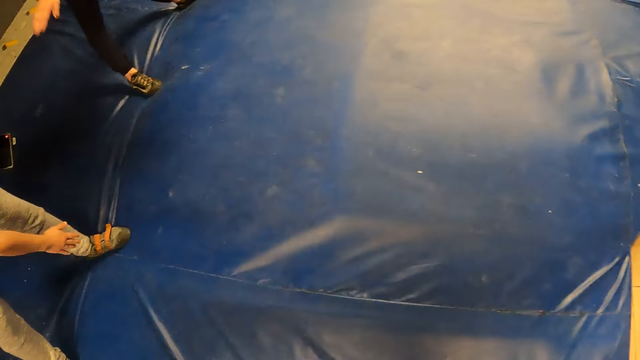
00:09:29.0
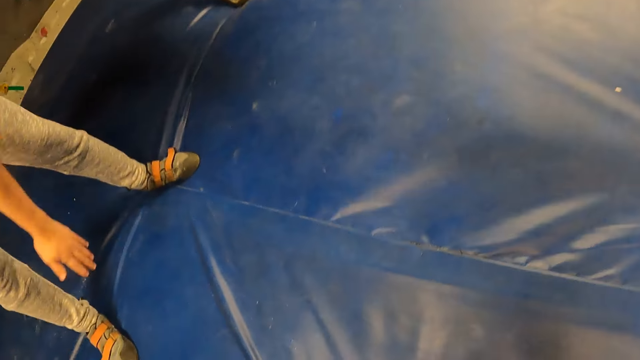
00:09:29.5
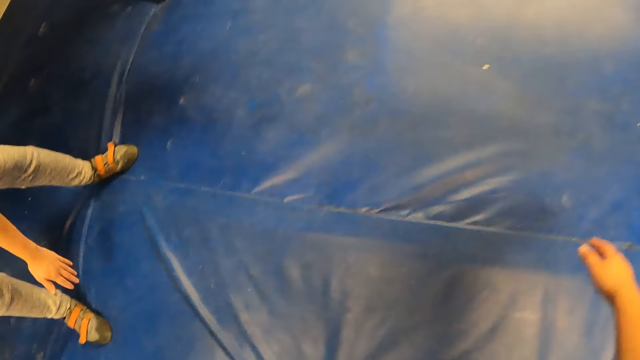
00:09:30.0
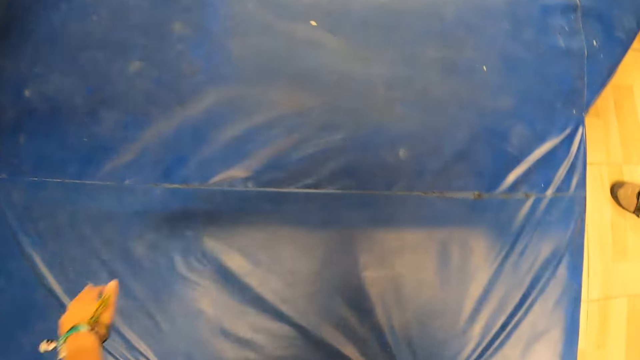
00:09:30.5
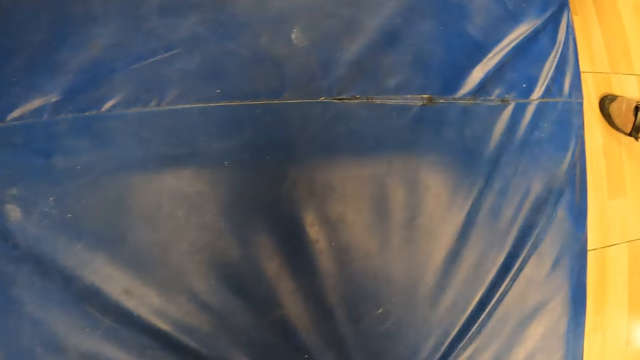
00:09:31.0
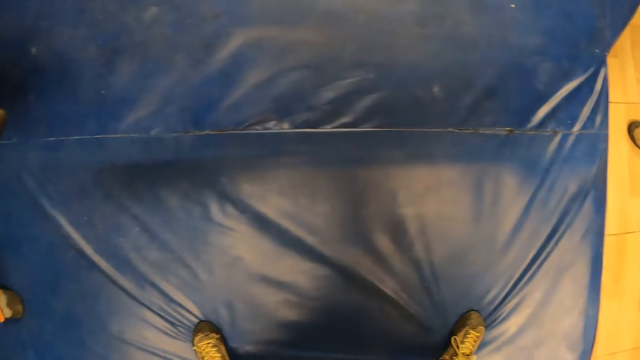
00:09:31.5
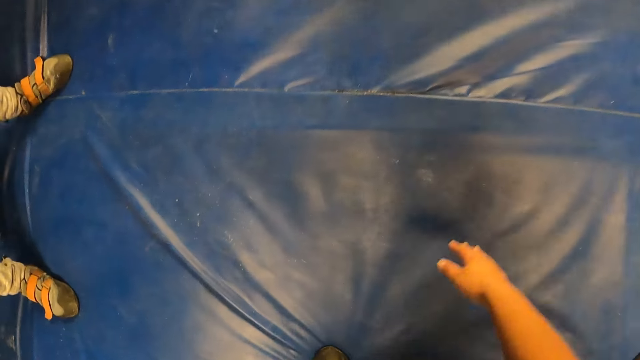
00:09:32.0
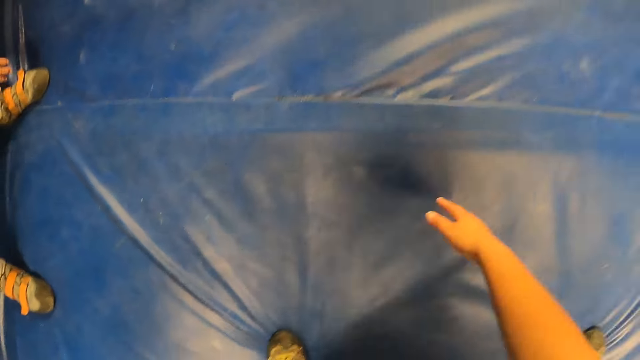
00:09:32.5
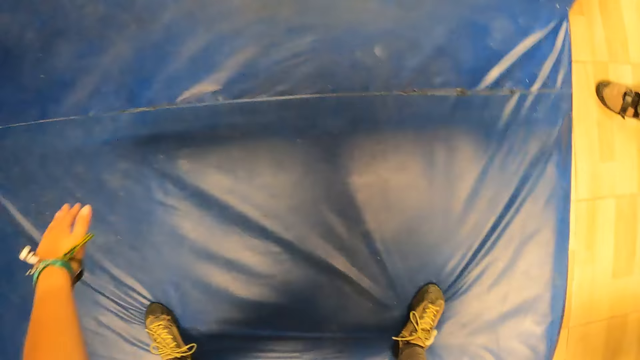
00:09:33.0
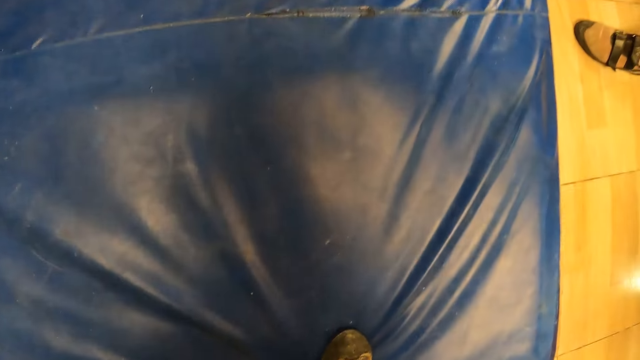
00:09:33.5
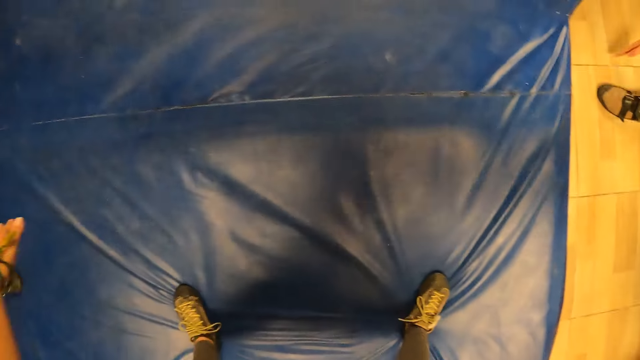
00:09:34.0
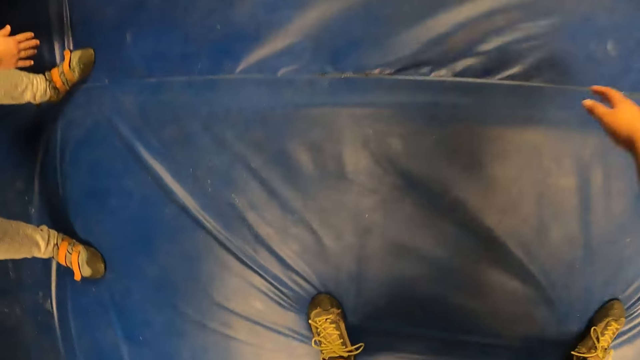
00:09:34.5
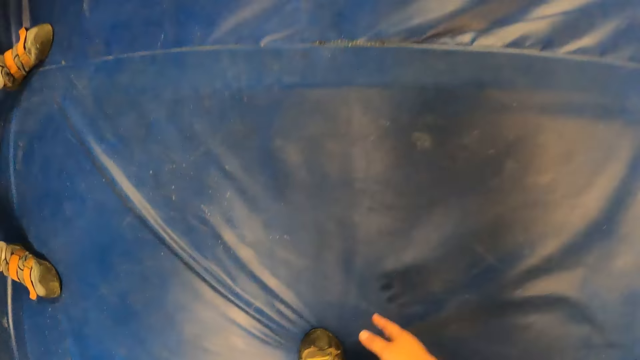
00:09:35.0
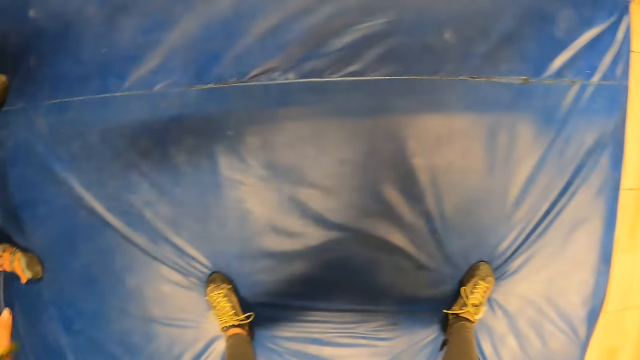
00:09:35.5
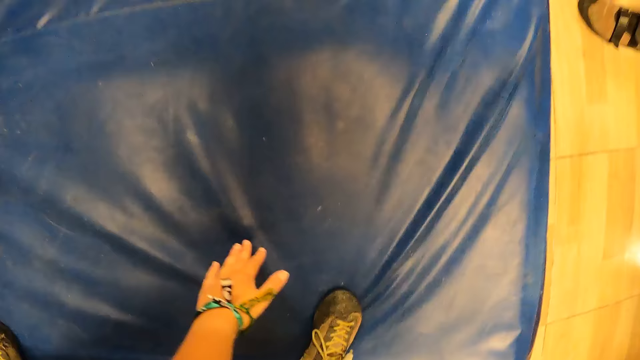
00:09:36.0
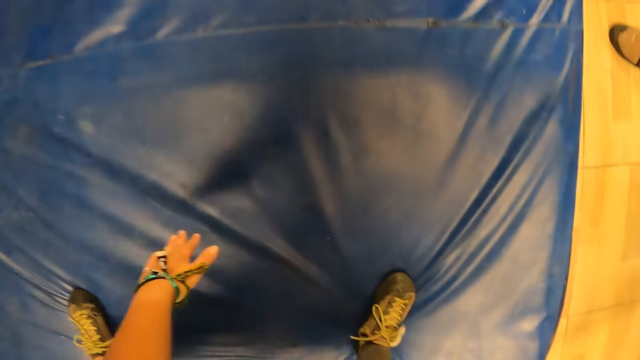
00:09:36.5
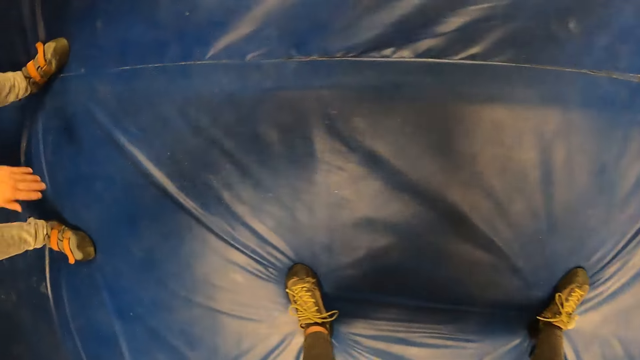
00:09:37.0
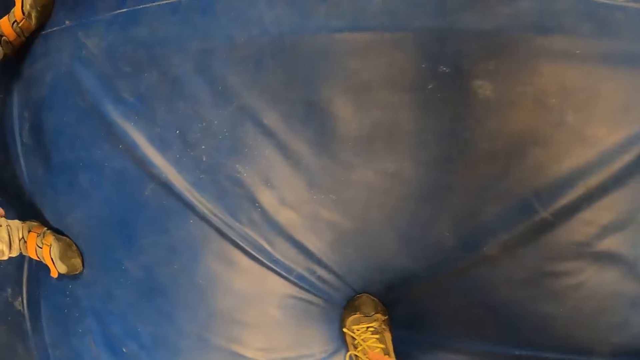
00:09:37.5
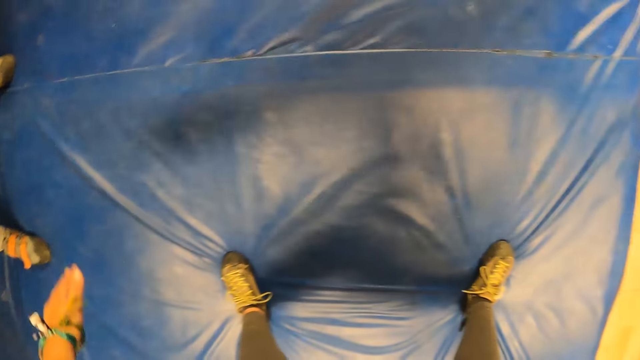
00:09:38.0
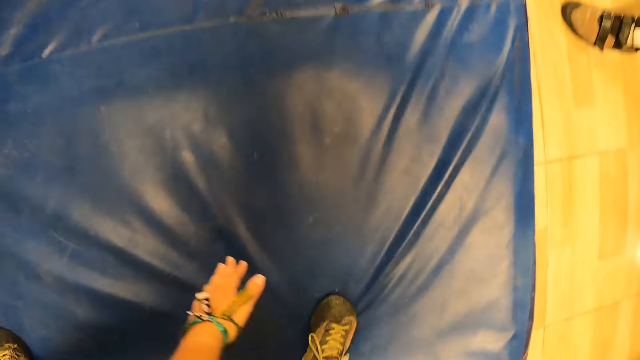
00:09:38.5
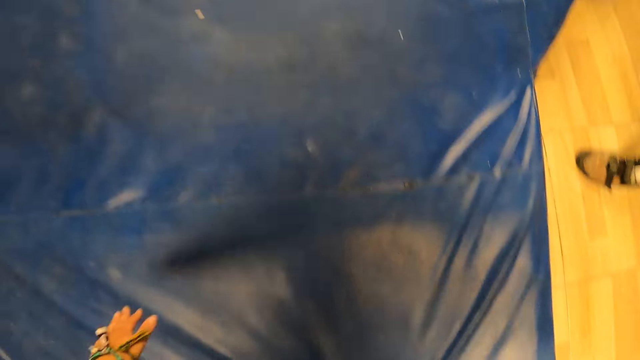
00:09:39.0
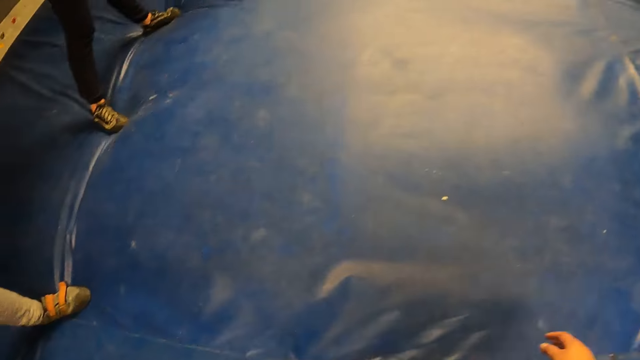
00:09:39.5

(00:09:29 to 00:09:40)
A man moves a hand. The camera wearer moves a hand. They move a hand again. The man moves a hand.

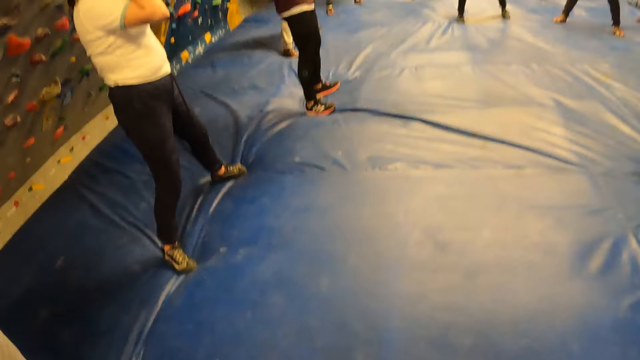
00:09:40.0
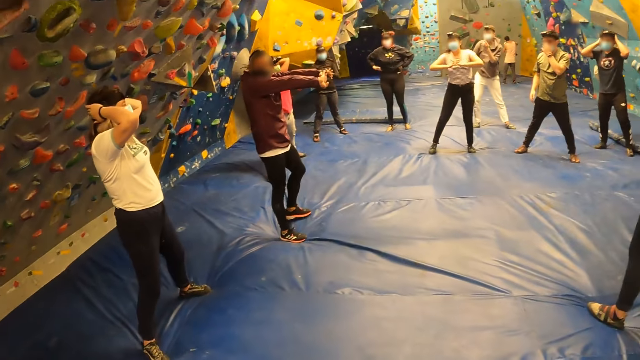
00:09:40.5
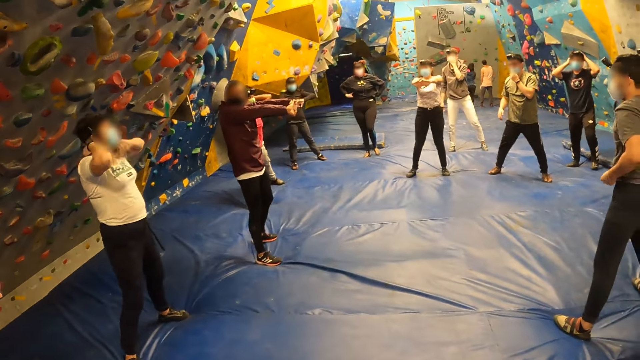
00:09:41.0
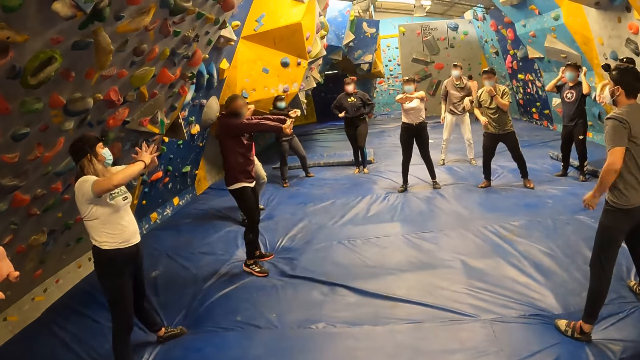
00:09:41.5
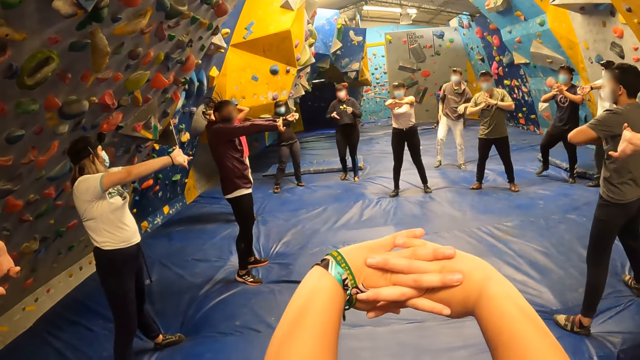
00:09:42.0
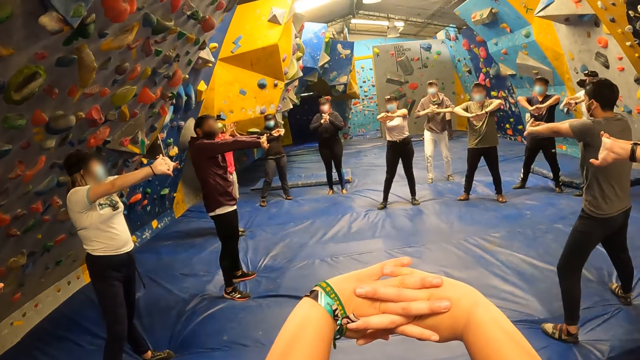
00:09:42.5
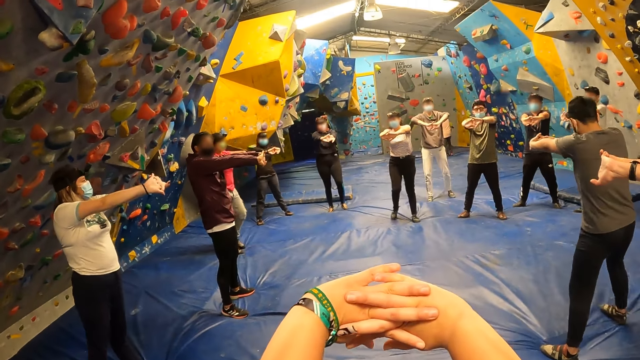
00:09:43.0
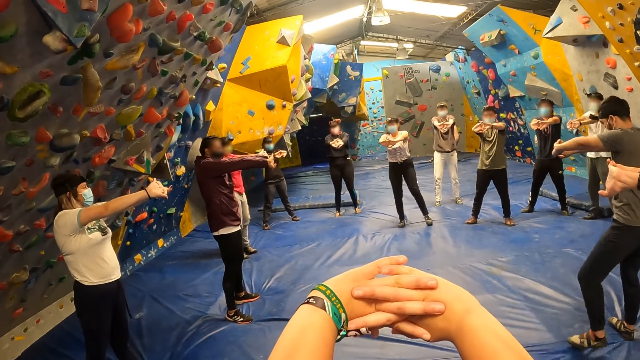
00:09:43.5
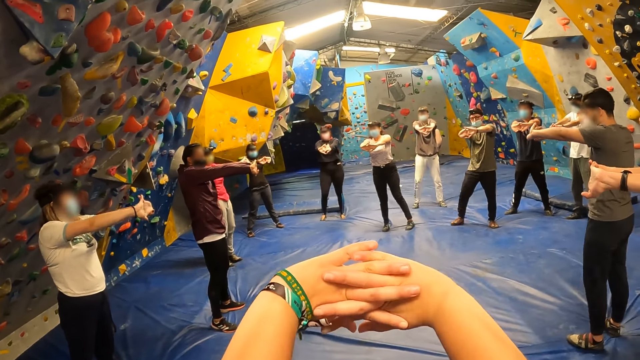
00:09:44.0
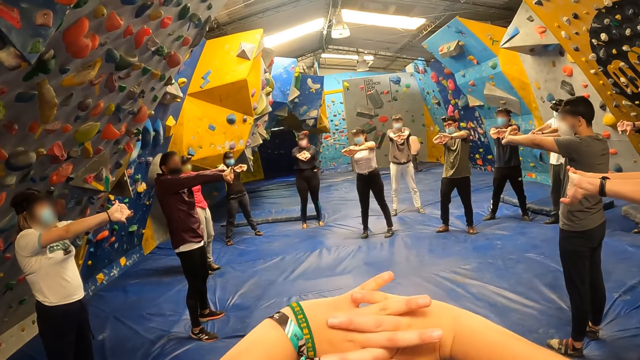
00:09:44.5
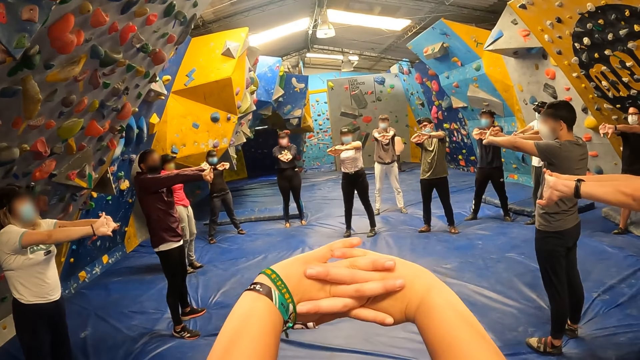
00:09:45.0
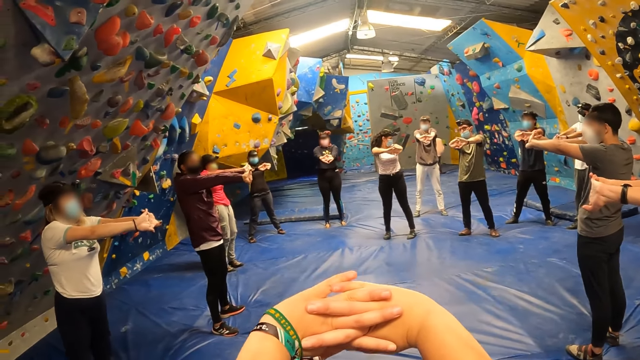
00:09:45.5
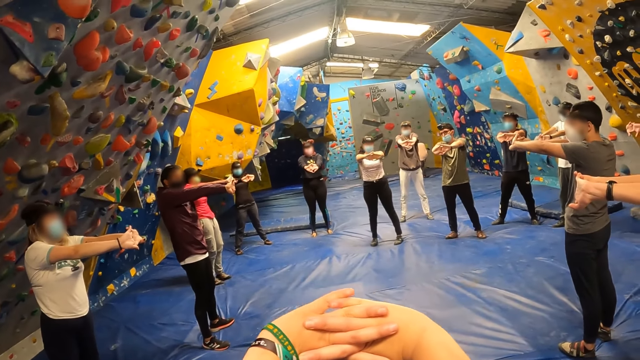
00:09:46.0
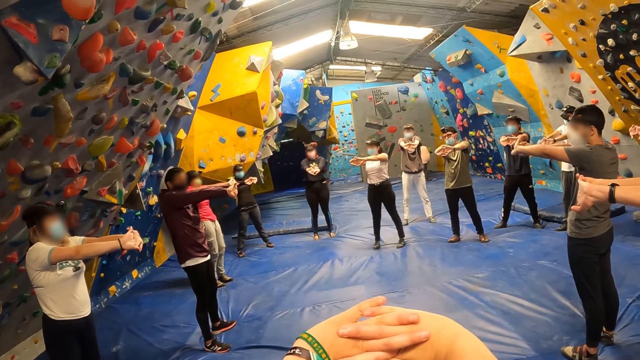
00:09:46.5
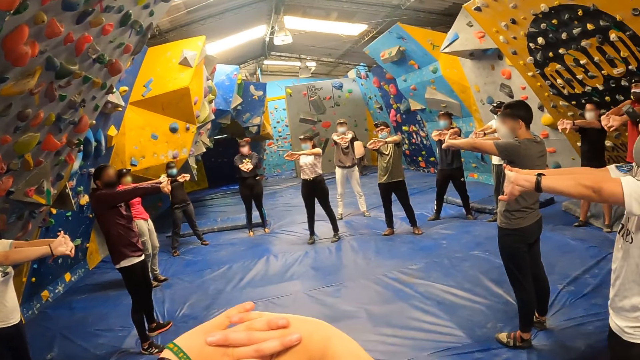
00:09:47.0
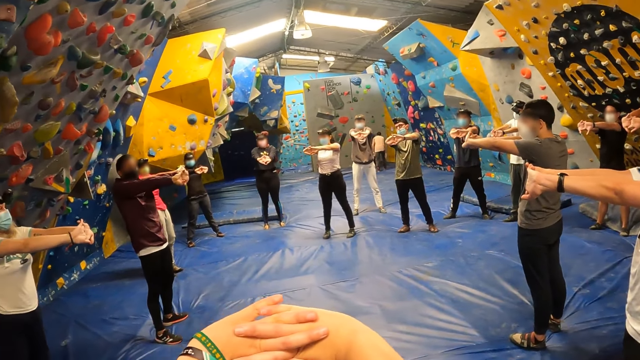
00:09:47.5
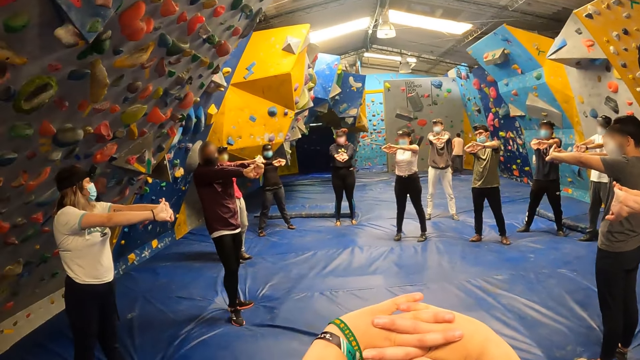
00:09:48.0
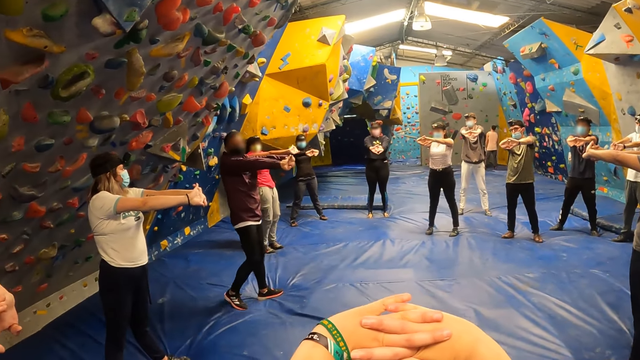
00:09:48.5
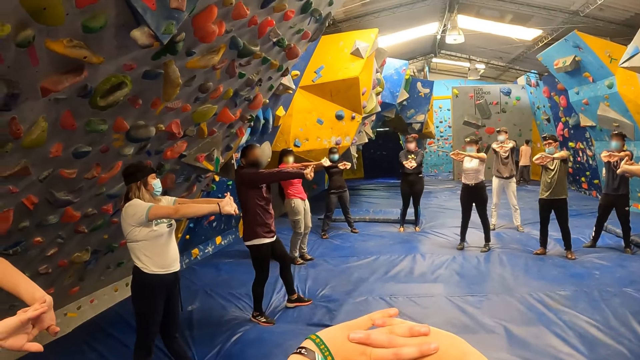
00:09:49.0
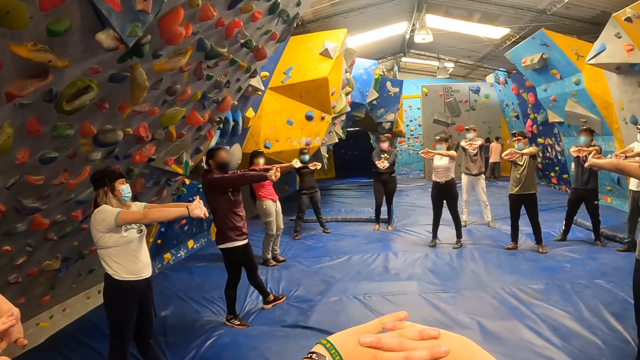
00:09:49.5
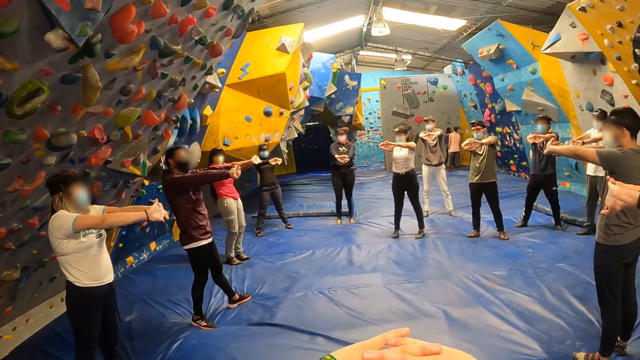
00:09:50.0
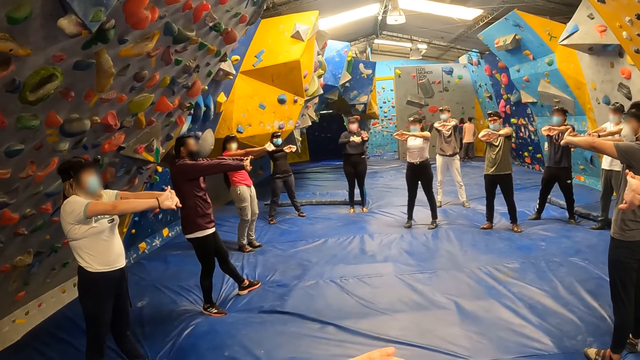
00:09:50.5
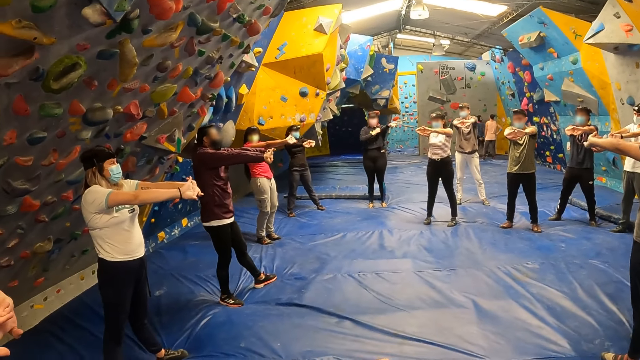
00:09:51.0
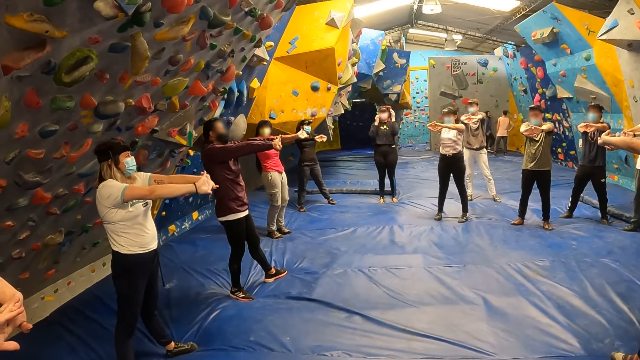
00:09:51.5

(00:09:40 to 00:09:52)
A man stretches his hands. A woman holds her head with hands. Another woman holds hands. A third woman holds her waist with hands. A second man stretches his hands. A third man stretches his hands. A fourth man stretches his hands. A fifth man stretches his hands. A sixth man stretches his hands. The camera wearer stretches hands.
